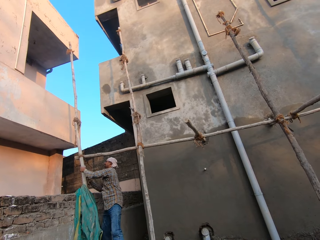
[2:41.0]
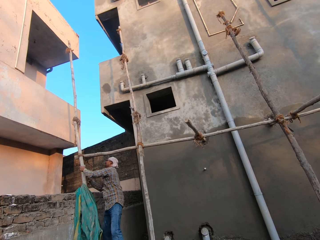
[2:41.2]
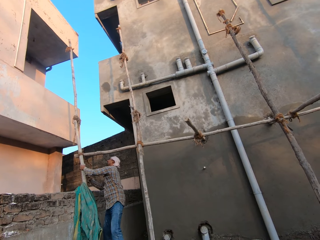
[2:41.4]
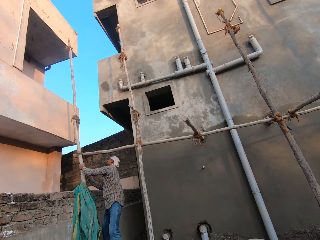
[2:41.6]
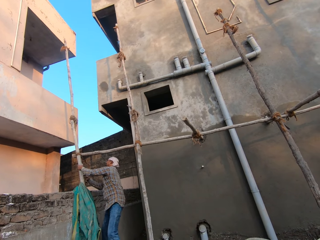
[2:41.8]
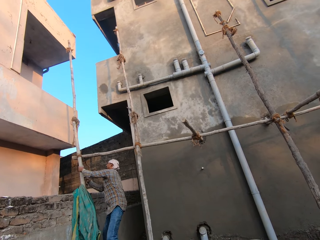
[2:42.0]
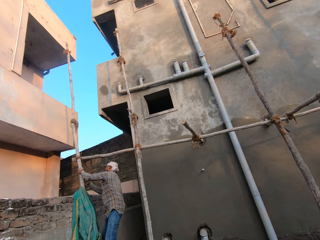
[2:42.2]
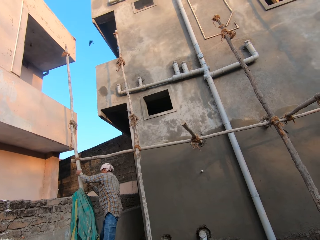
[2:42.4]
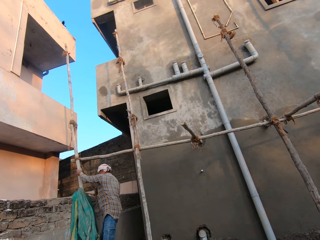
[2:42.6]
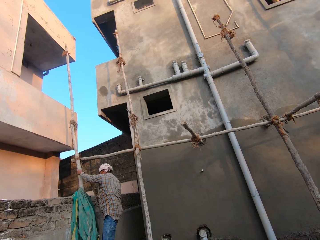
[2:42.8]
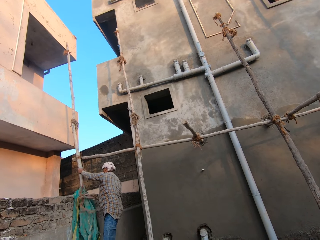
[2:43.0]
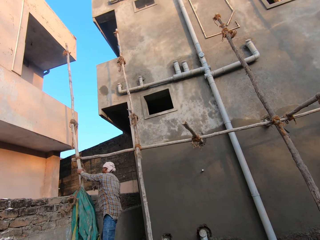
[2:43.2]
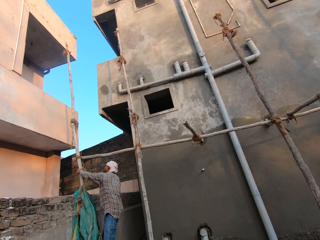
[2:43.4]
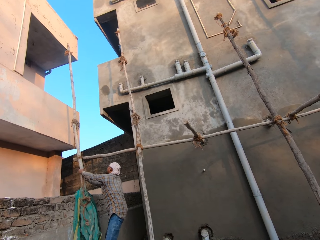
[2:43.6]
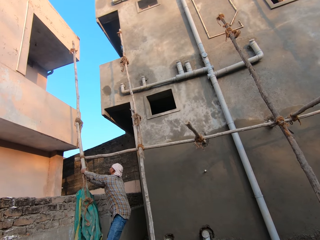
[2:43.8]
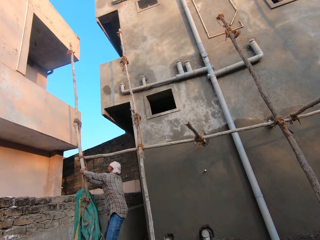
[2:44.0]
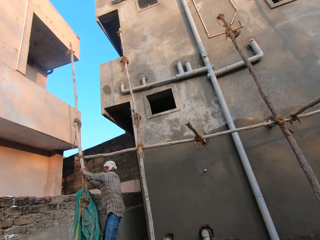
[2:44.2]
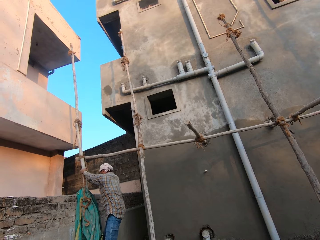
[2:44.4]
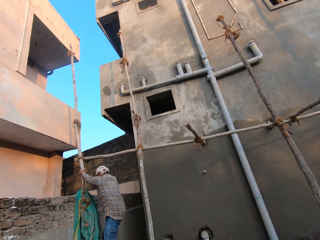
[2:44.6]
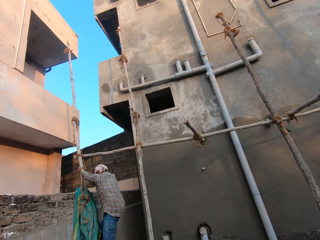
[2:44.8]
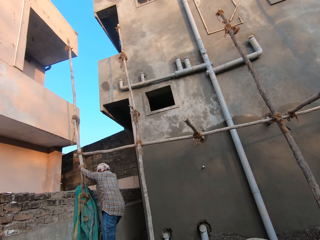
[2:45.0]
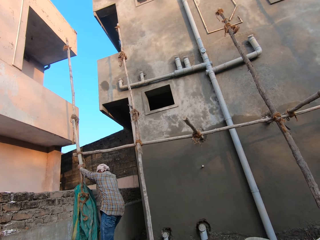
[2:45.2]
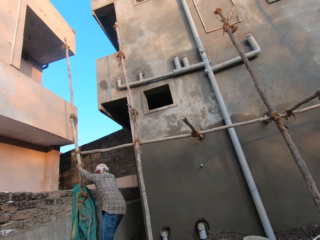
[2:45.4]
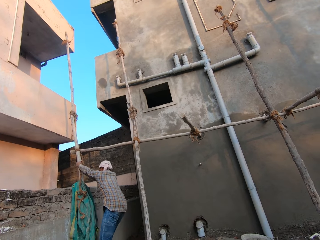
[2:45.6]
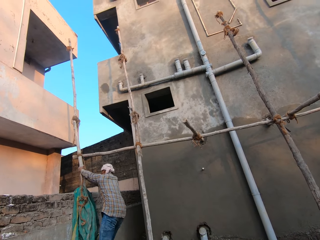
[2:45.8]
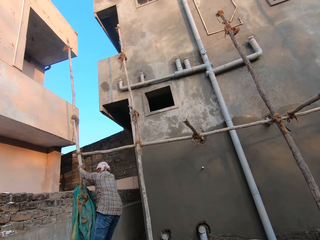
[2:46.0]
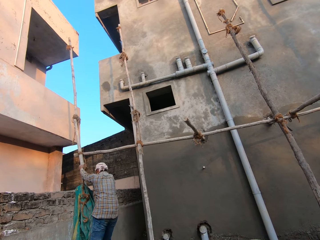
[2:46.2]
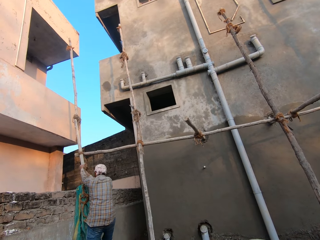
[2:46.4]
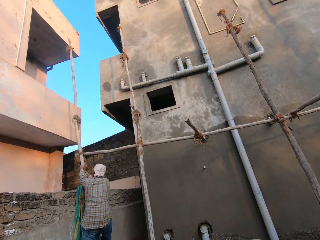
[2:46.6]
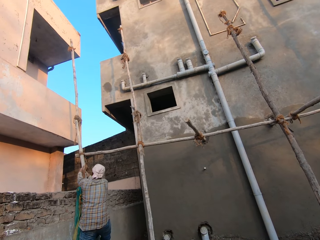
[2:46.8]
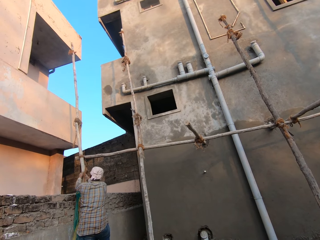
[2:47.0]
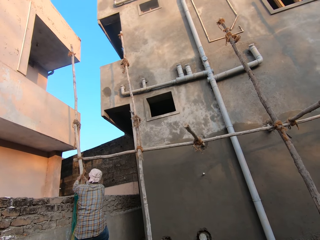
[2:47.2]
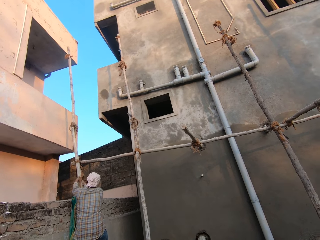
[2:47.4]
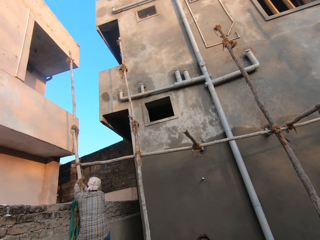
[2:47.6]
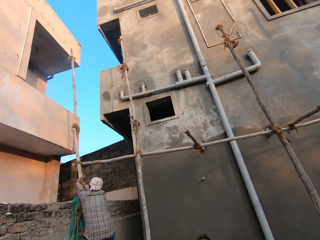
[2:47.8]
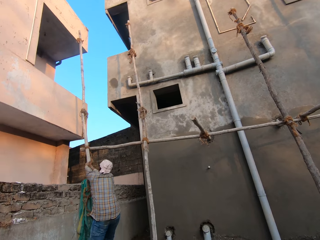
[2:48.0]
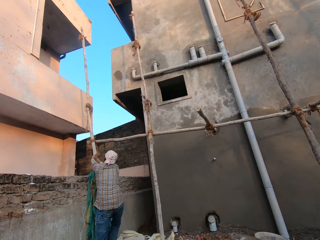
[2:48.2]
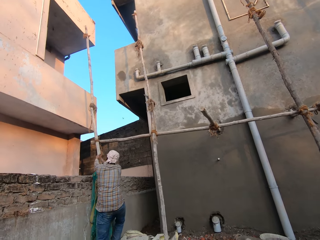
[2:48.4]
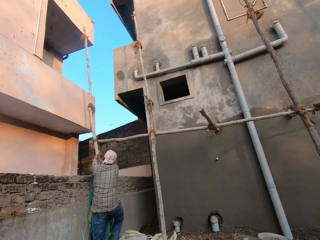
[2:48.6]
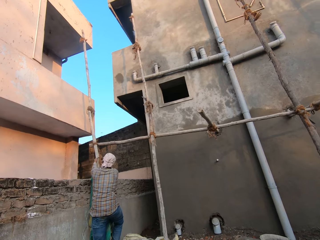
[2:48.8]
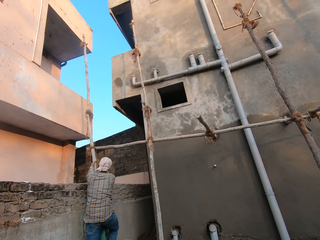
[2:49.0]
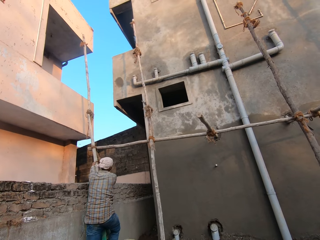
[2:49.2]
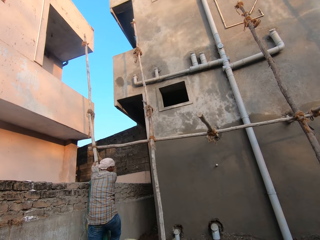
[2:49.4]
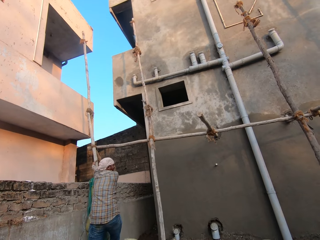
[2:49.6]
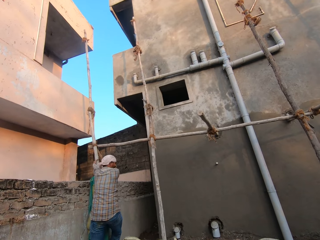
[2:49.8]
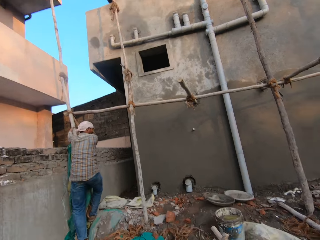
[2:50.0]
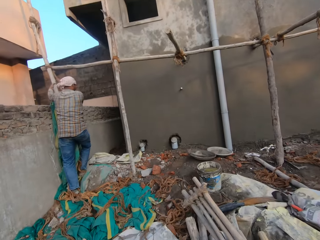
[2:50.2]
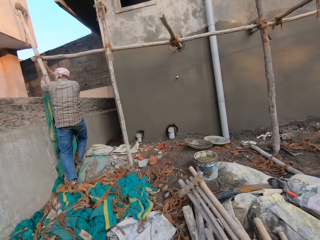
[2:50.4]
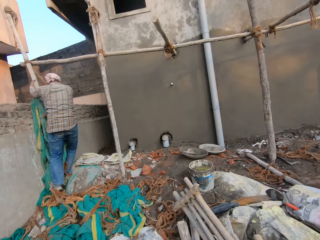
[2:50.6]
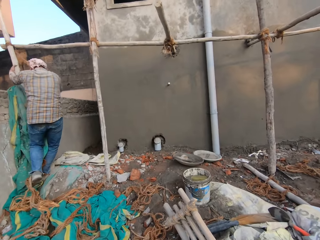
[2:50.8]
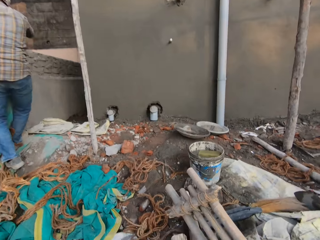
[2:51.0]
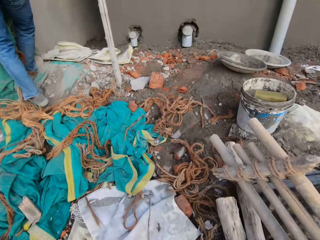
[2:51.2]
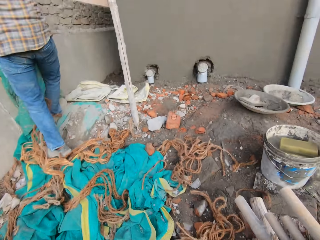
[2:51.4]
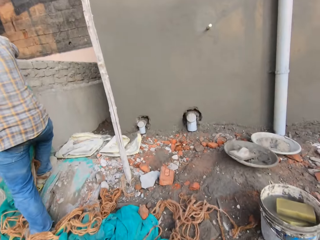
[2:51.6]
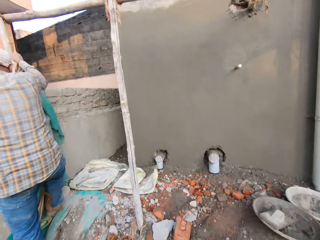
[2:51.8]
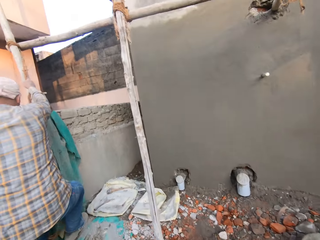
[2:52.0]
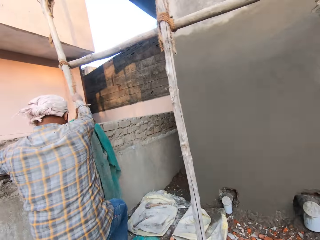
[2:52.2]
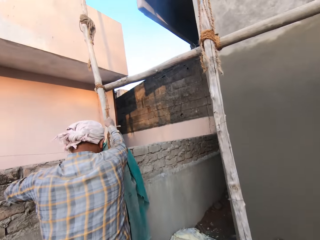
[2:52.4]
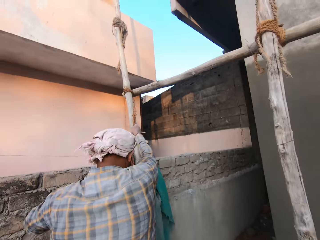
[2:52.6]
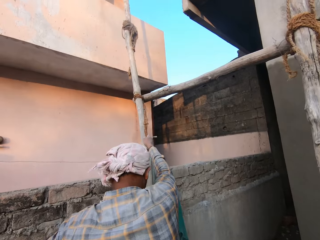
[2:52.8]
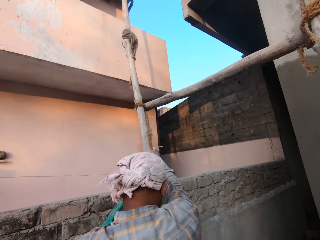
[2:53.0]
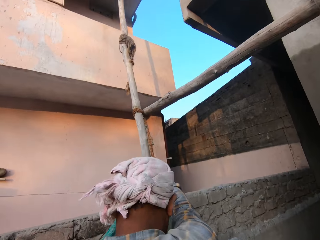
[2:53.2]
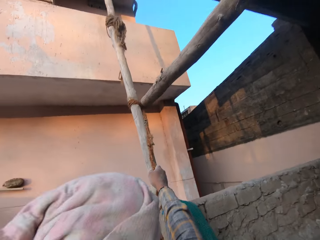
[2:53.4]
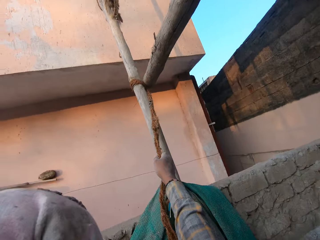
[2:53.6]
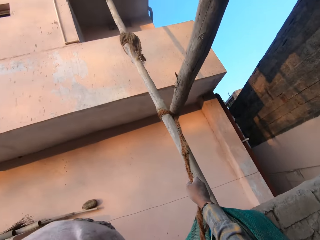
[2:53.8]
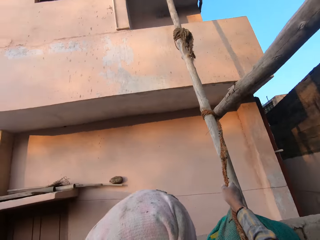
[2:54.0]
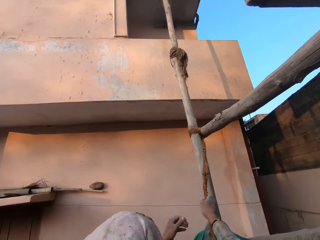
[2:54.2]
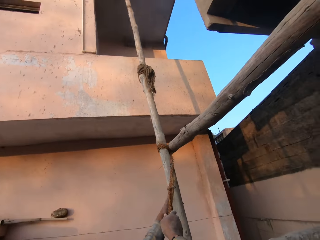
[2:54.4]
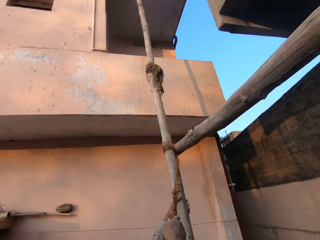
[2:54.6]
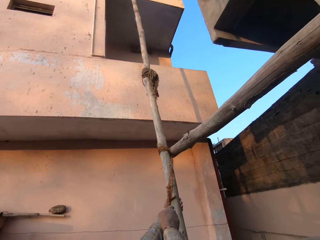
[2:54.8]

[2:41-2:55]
The man pulls the scaffold wood with his hands. The man shakes a pole. The camera wearer converses with the man. They walk towards the man. The man holds a rope with both hands.

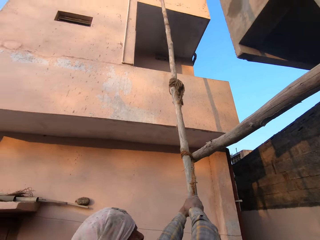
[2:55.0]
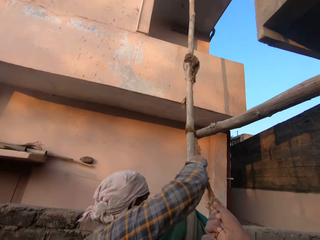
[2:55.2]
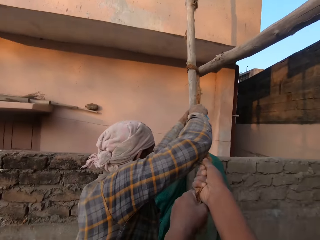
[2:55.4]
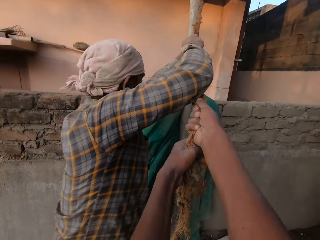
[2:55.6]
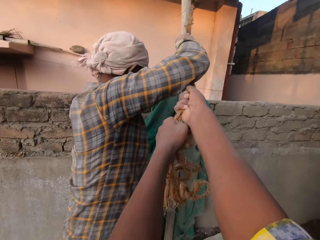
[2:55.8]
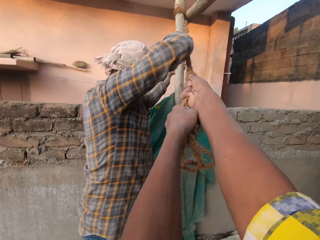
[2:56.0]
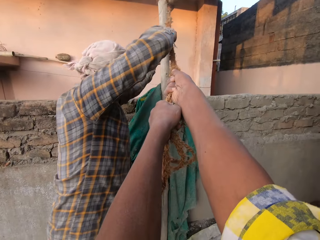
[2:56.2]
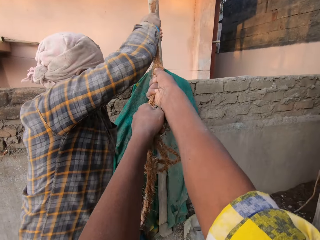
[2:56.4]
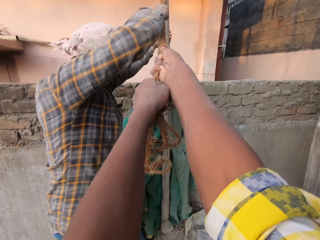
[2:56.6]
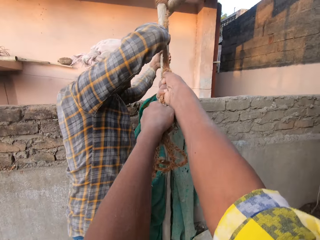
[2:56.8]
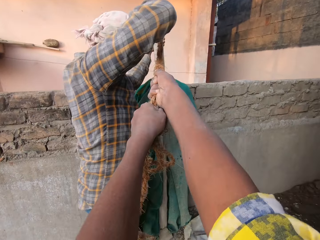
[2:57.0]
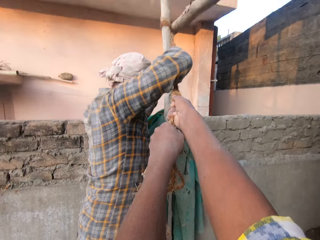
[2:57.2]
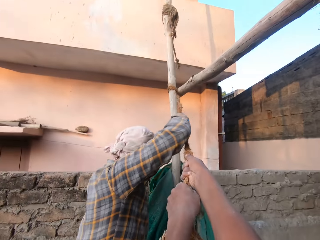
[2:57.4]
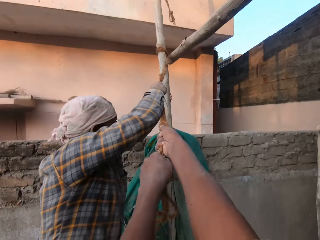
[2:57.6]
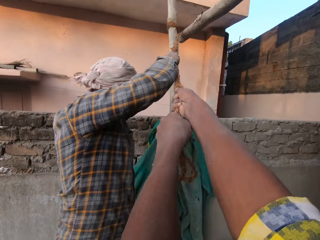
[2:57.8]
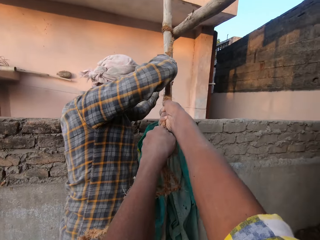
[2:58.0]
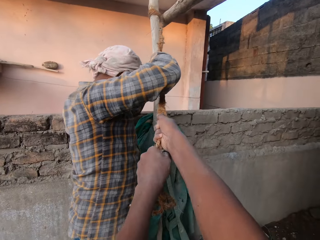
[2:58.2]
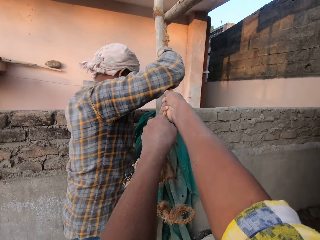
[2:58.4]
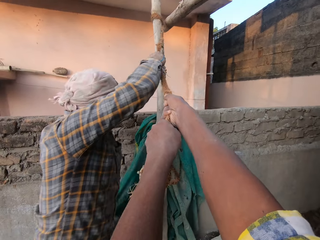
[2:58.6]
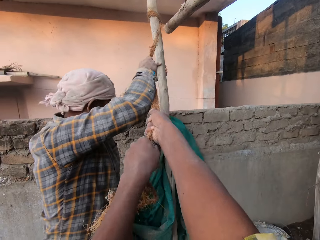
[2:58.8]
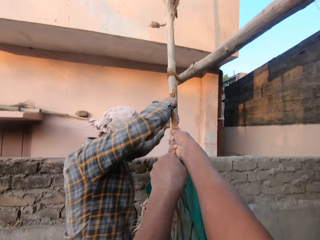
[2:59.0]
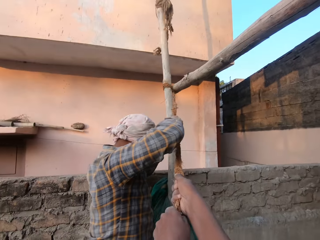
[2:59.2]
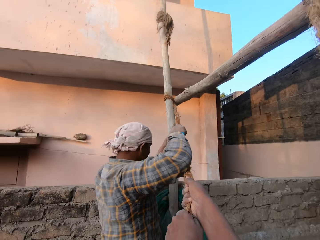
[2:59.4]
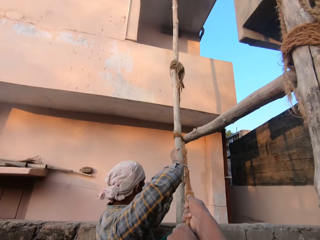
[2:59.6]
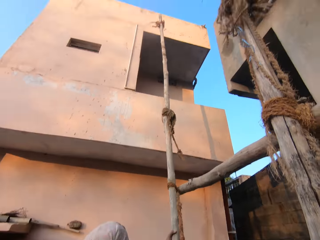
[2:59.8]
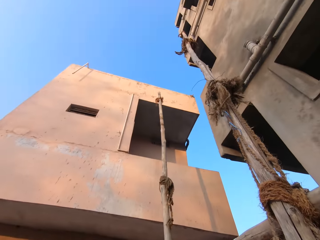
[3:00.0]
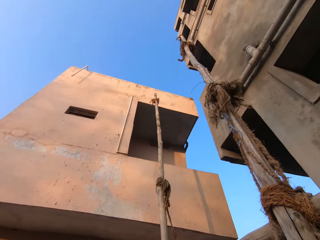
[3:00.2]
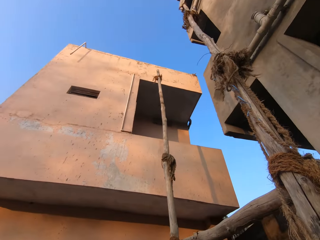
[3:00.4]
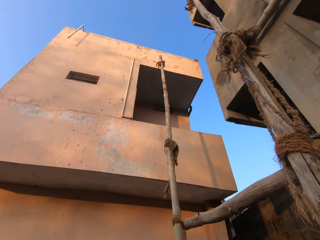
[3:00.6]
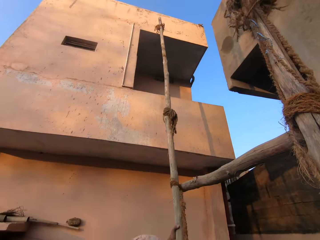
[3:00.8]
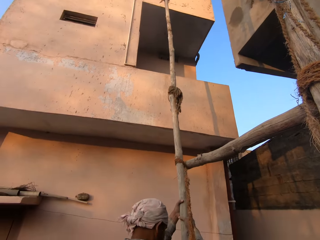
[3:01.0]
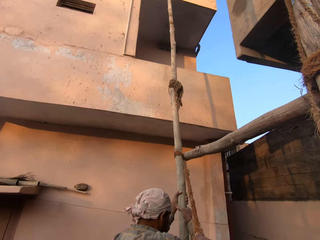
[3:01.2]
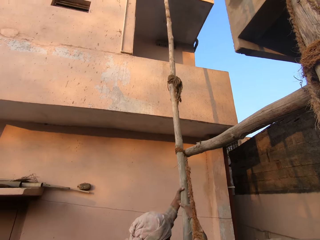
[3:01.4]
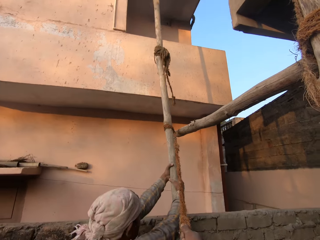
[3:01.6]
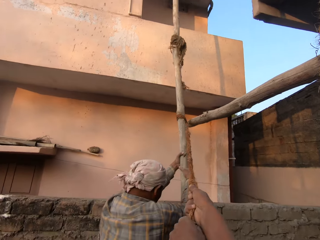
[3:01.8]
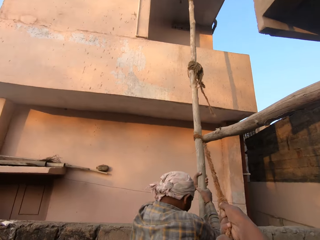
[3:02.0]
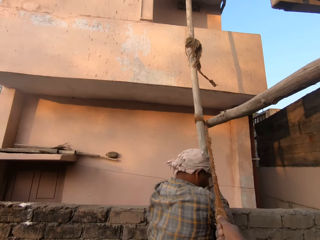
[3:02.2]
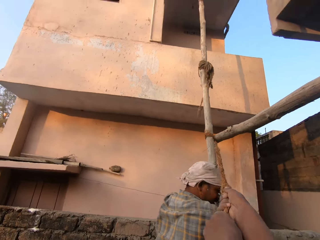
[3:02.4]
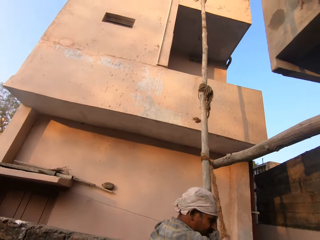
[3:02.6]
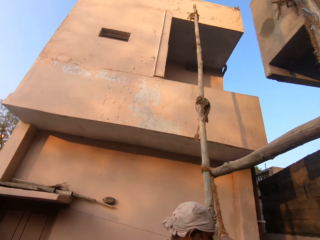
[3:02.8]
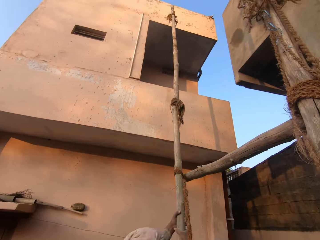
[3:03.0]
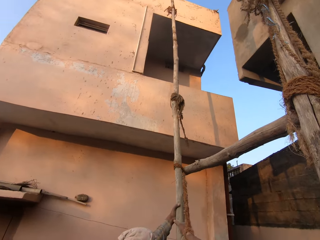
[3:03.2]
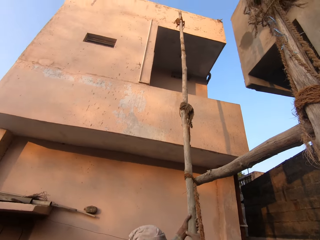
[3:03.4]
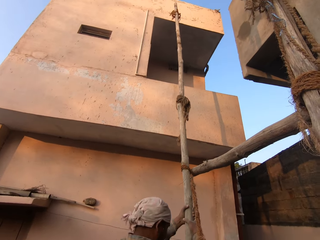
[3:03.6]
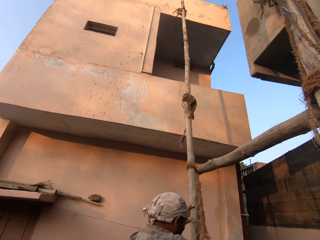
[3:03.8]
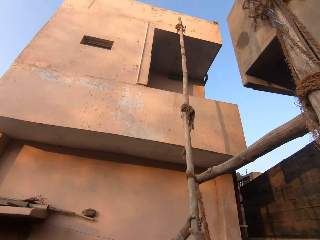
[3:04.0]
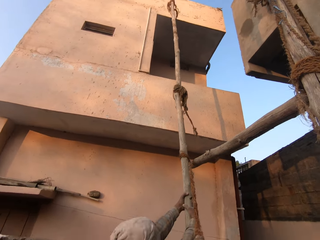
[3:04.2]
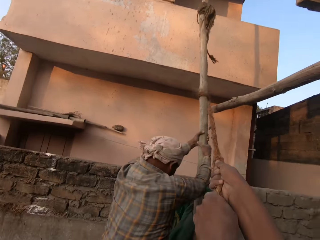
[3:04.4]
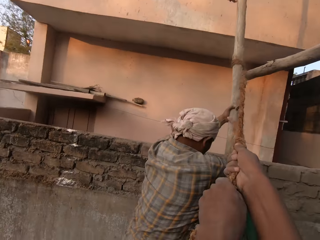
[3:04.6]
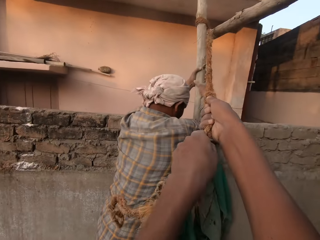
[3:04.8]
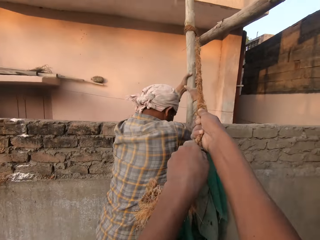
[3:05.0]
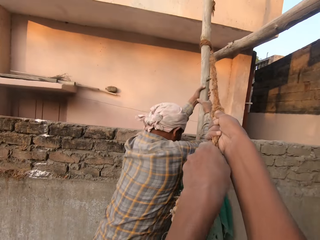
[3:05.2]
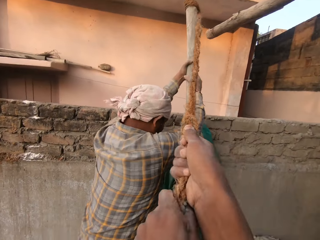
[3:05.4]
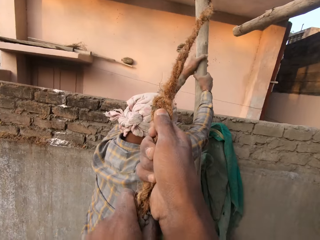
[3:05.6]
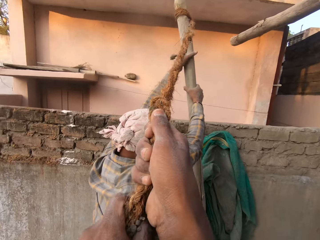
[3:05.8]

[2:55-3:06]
The camera wearer holds the rope with both hands. They pull the rope from the pole with the man. The man pulls the rope from the pole. The man drops the scaffold wood in his hands on the ground.
